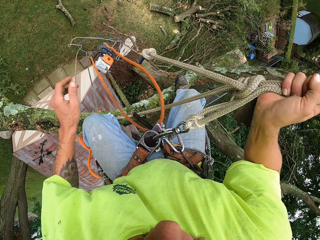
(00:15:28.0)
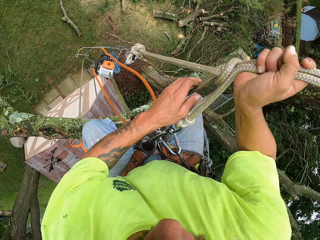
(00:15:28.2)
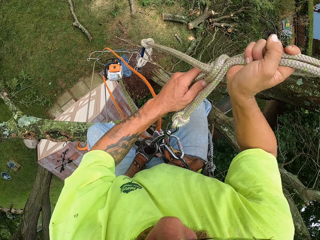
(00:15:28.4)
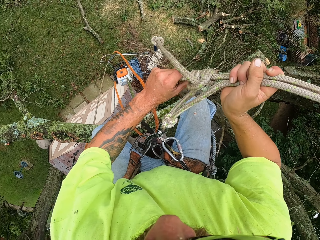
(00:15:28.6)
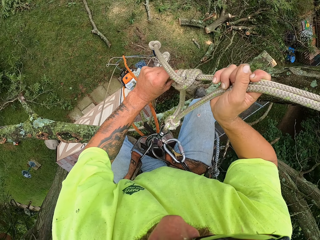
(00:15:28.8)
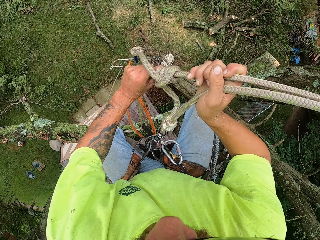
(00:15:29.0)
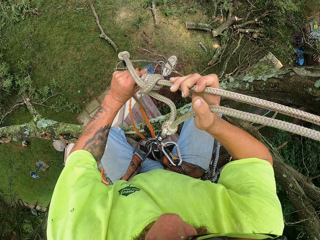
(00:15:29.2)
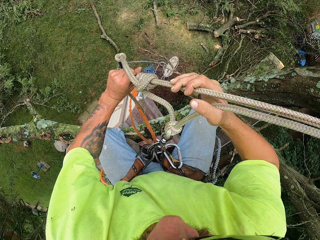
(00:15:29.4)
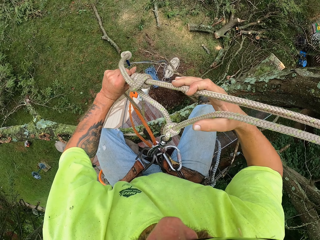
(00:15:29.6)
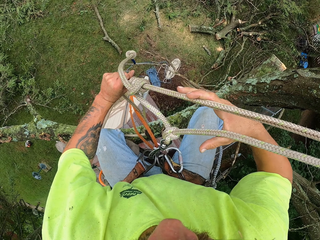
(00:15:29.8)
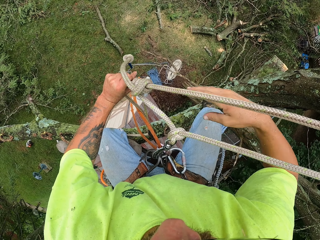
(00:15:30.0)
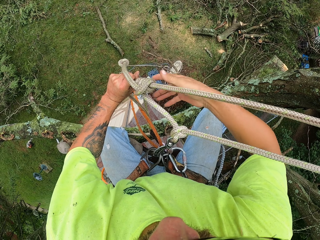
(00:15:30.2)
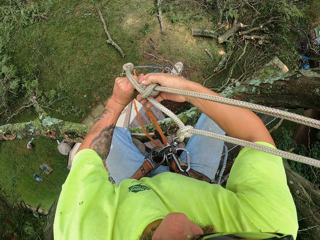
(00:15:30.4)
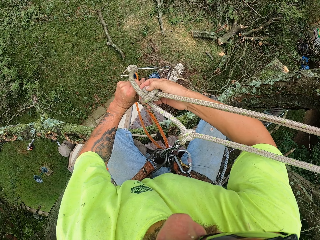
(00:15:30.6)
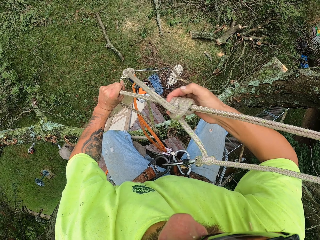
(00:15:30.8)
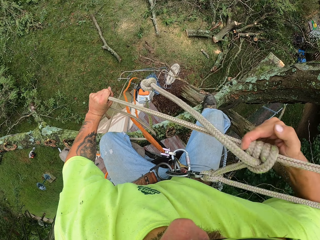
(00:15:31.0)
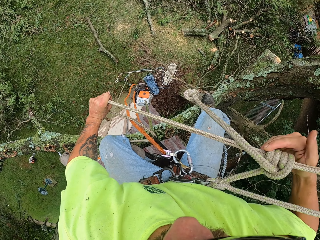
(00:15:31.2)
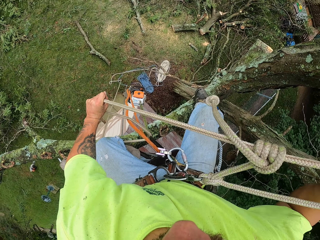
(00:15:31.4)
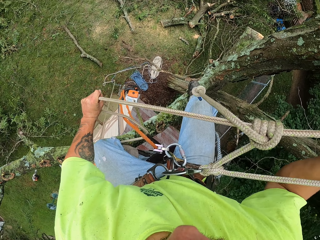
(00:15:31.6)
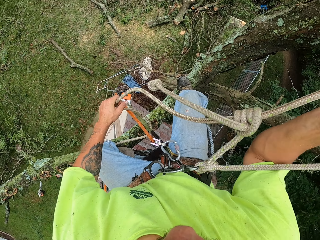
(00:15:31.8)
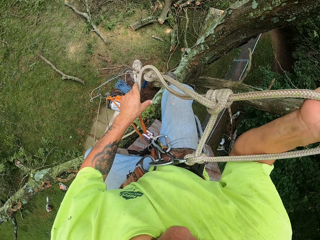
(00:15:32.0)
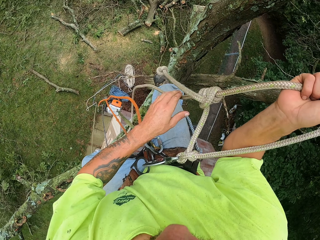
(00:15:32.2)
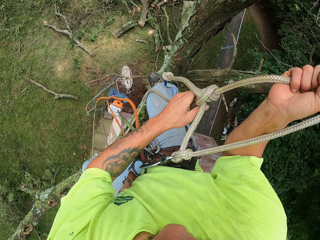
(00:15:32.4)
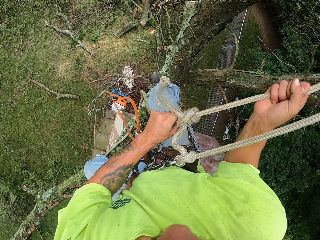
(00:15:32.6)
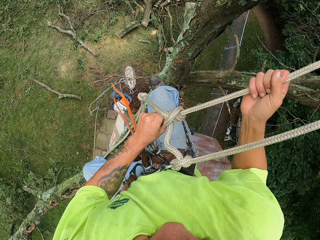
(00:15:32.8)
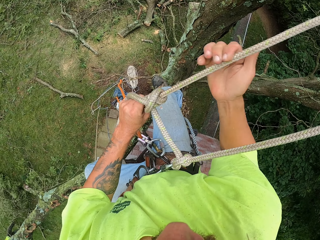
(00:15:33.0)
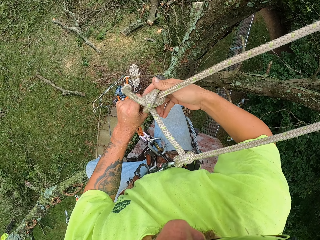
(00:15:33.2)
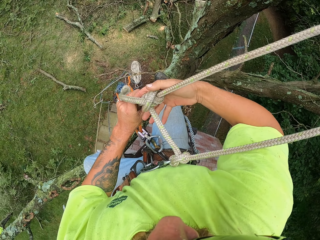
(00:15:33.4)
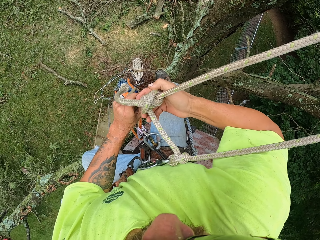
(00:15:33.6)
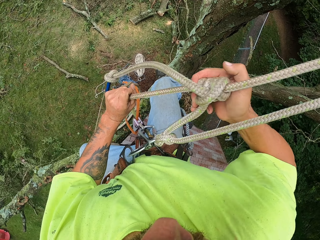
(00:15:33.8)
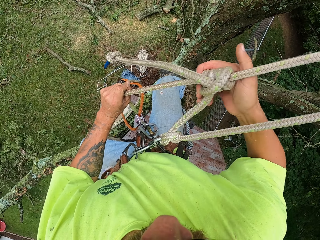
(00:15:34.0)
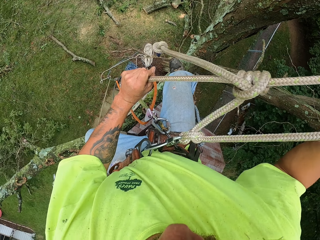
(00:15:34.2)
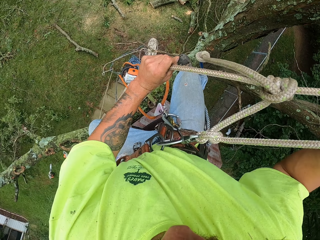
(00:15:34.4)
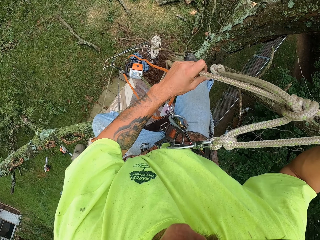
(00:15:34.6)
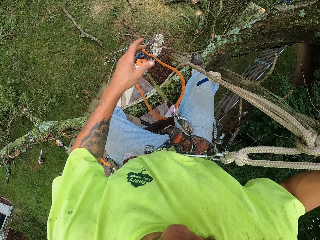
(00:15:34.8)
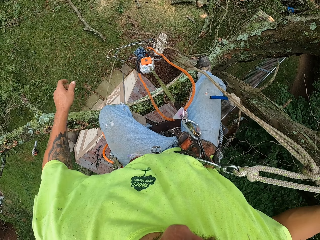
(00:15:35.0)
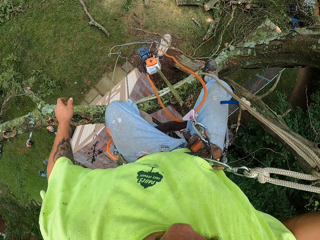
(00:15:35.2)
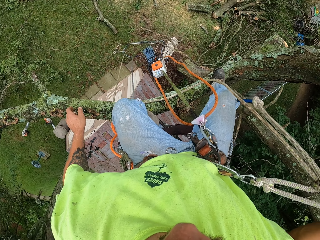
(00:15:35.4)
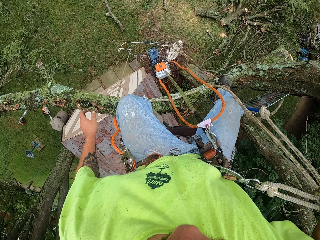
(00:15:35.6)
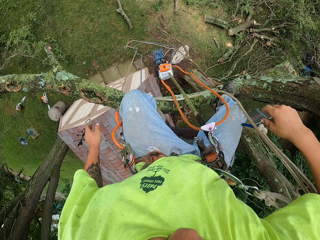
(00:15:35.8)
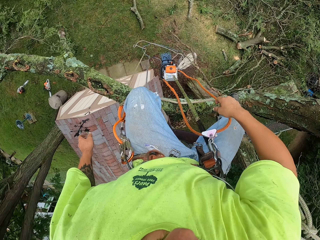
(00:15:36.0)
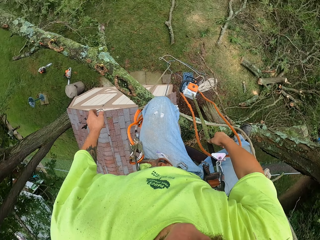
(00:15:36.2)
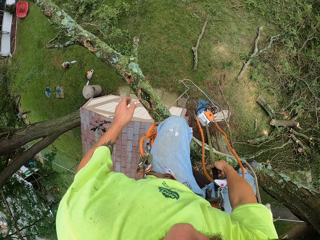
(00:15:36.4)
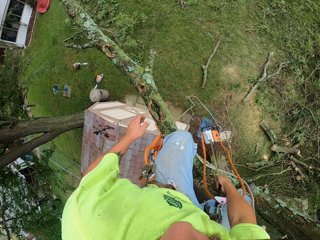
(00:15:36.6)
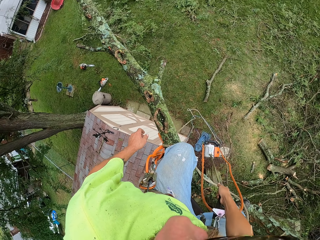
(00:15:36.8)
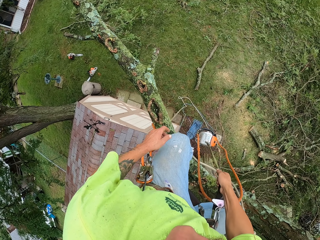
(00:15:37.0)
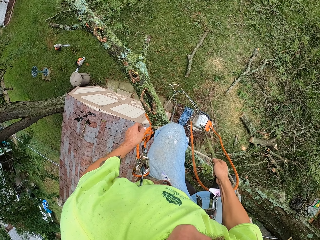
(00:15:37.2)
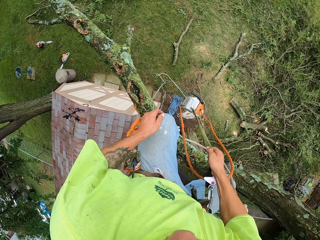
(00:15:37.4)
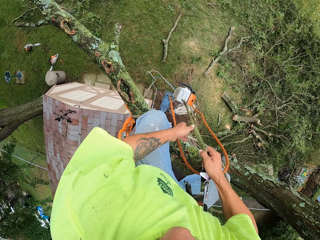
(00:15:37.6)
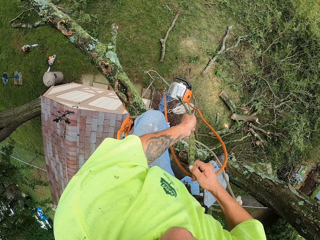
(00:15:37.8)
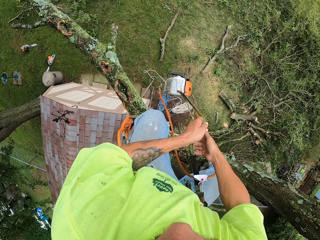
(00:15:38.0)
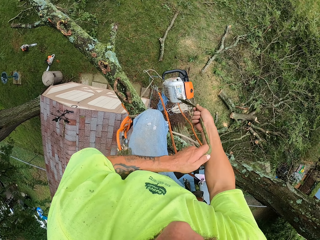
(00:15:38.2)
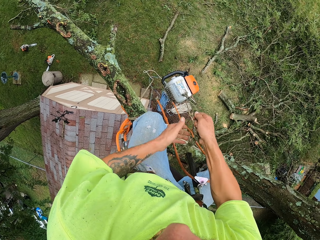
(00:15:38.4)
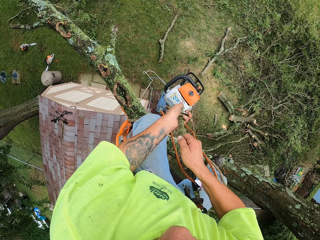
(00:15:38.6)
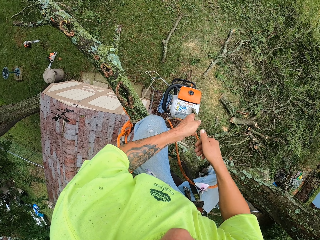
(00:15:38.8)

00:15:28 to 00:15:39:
The camera wearer adjusts the climbing rope on his waist with his hands. He pulls up the chainsaw via the rope with his hands.

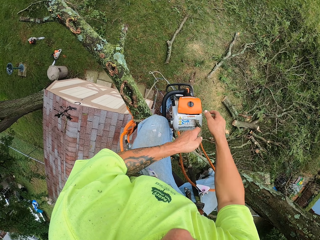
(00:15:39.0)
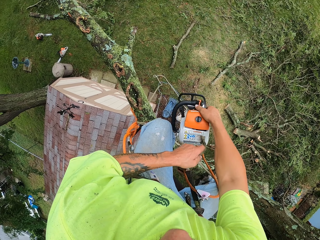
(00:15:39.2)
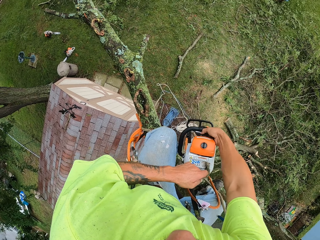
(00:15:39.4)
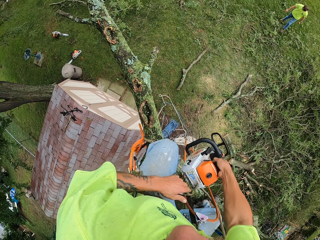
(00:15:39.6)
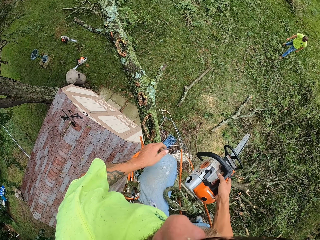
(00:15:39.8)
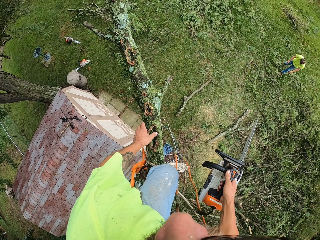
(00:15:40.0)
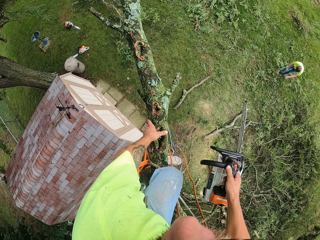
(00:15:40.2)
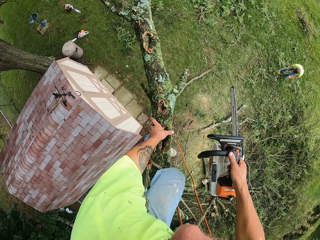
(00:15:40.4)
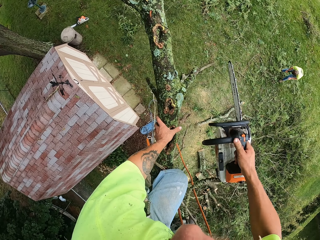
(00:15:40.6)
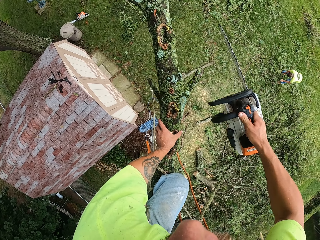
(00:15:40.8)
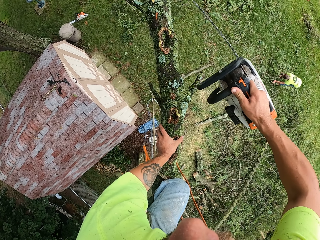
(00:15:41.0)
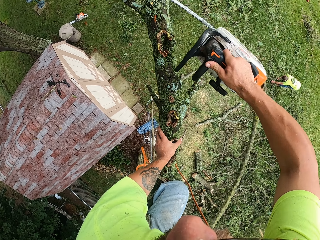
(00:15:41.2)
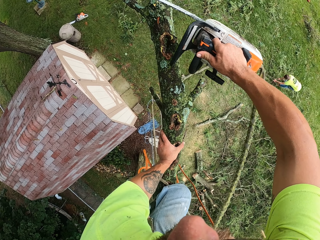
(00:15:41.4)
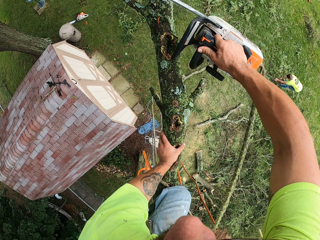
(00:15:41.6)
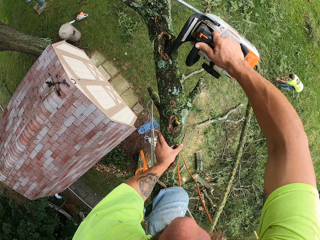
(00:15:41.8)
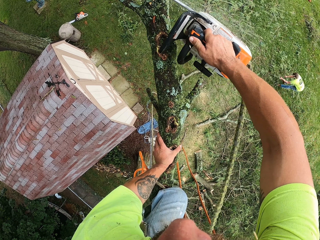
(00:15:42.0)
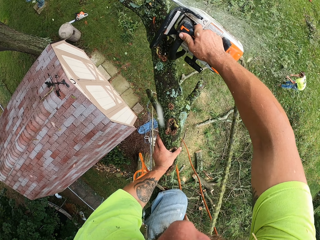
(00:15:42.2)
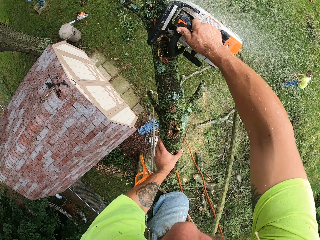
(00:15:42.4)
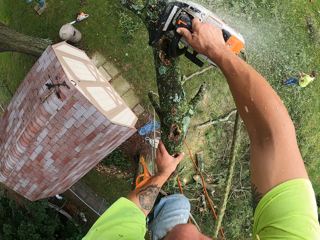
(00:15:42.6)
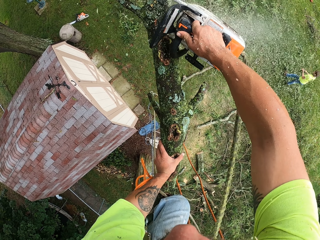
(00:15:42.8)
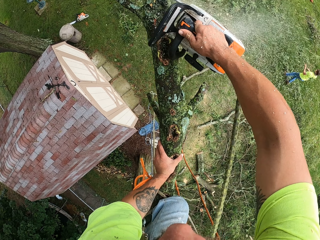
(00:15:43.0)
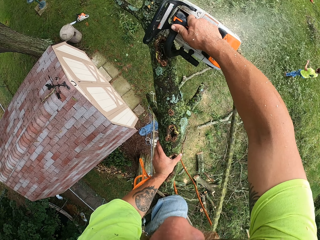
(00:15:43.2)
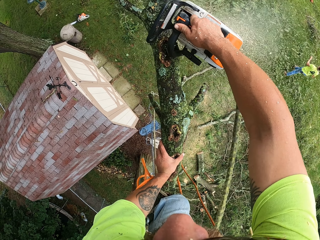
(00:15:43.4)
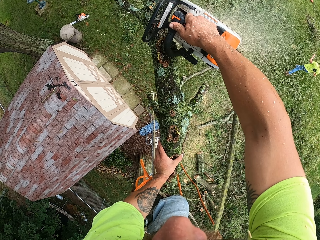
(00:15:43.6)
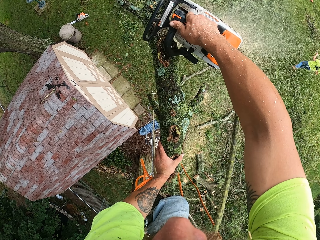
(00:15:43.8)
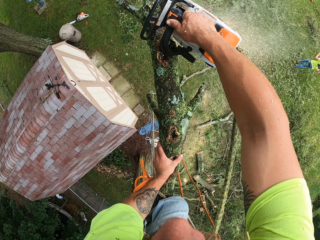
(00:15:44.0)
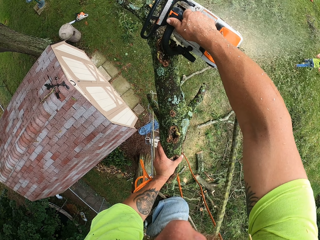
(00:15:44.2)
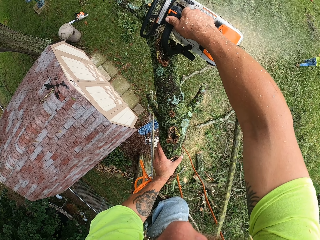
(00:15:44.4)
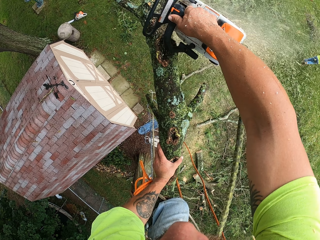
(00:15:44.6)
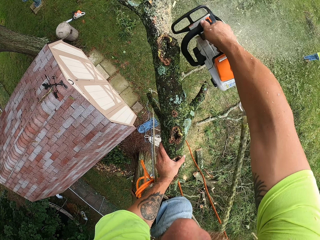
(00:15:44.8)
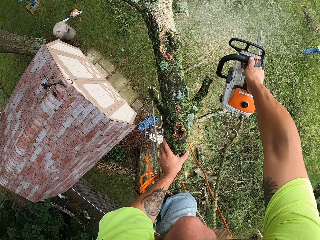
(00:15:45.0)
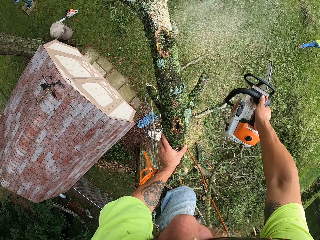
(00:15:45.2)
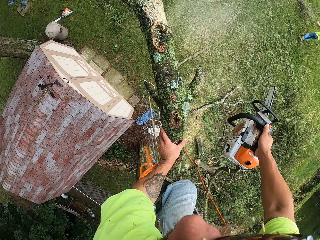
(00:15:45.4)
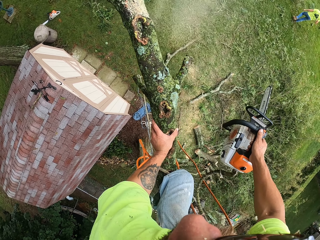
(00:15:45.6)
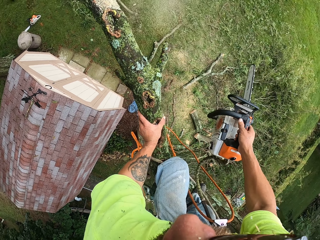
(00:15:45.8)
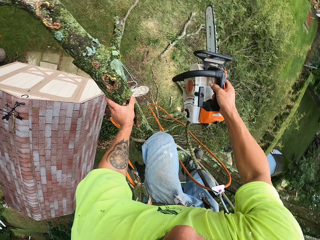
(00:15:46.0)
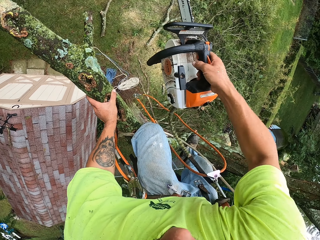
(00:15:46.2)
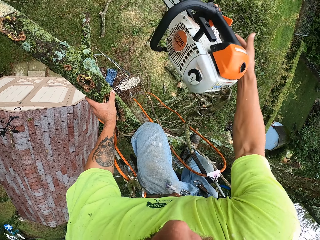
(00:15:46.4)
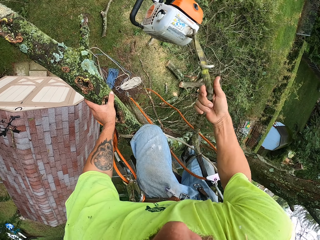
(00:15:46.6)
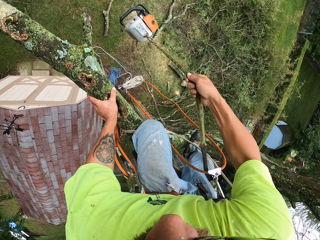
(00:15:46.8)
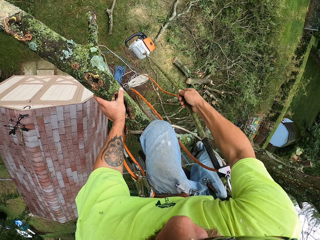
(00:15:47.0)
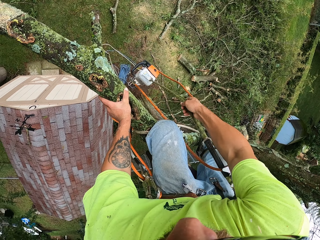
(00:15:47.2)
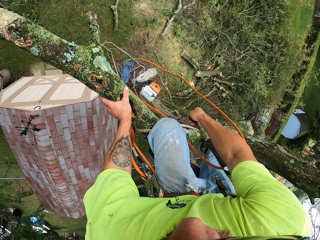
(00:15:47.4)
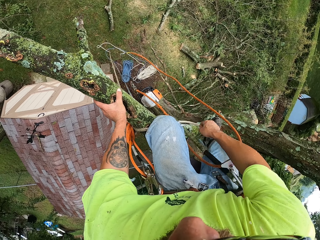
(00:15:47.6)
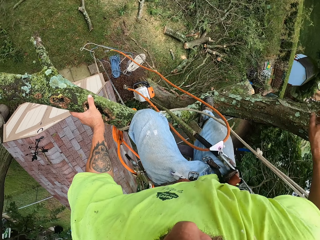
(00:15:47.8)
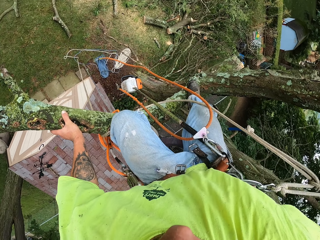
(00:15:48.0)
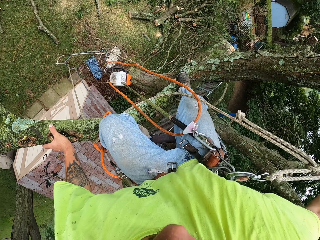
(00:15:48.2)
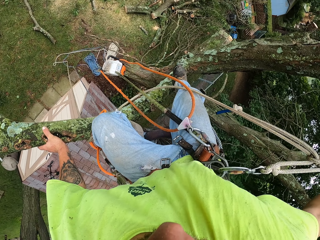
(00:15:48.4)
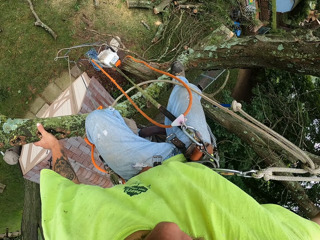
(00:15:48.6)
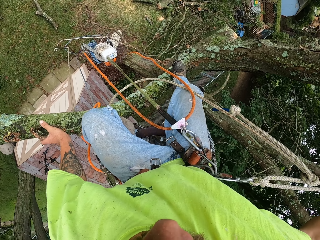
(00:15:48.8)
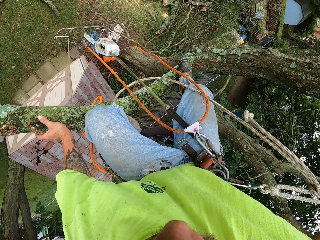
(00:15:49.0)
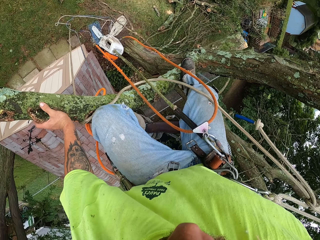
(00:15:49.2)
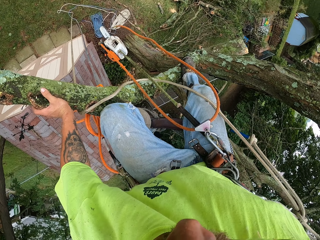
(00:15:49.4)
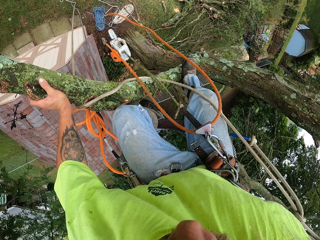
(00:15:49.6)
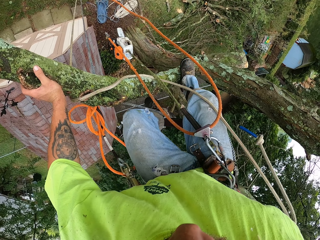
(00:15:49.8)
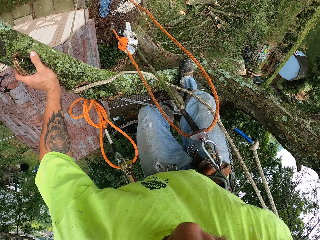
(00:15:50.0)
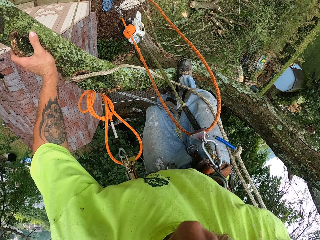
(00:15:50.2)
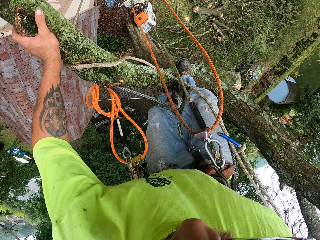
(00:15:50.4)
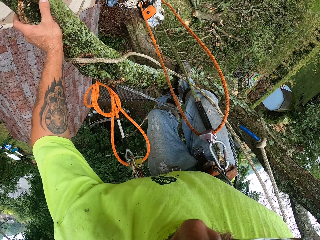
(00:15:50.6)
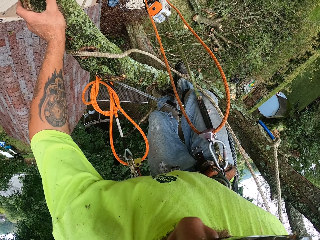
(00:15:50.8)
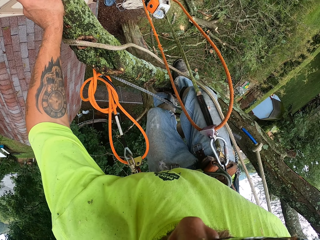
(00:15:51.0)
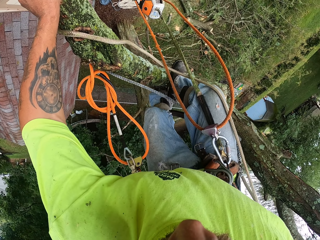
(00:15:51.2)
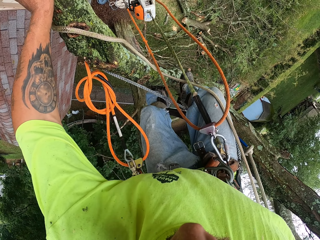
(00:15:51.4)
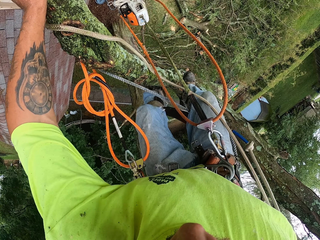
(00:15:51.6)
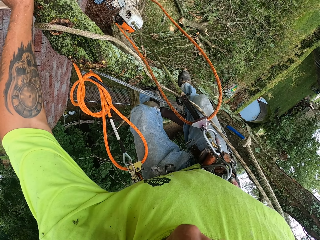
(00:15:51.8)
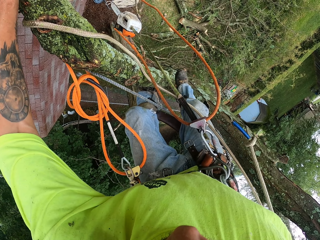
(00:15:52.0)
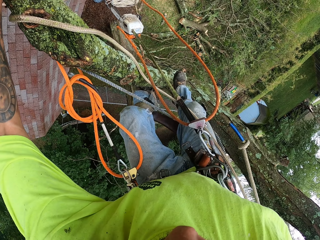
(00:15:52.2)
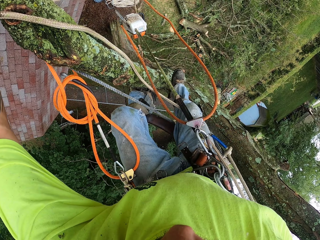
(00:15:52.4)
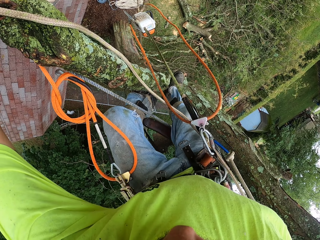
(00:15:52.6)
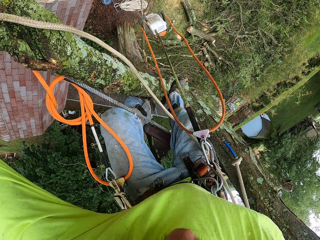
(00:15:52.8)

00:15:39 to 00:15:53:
The camera wearer collects the chainsaw with his right hand. A man moves cut tree branches on the ground with his hands. The camera wearer cuts the tree with the chainsaw in his right hand. He lets down the chainsaw via the rope with his right hand. He moves on the tree with the aid of the climbing ropes.
